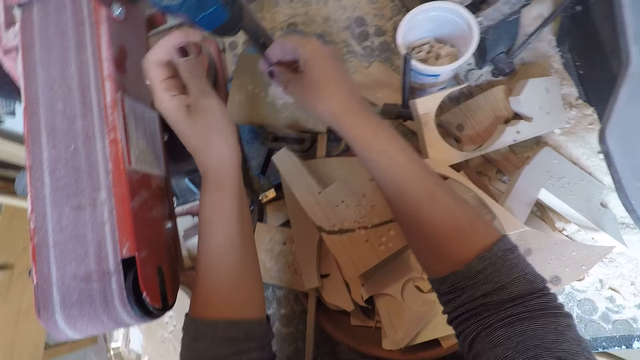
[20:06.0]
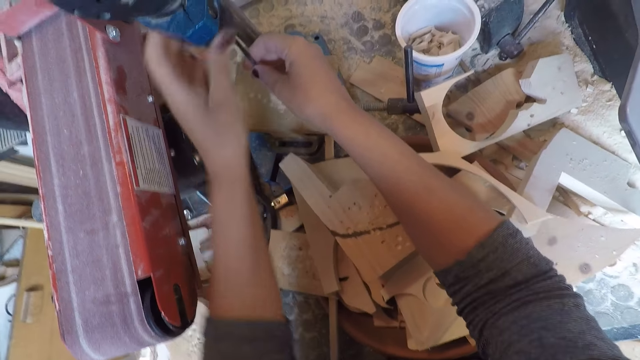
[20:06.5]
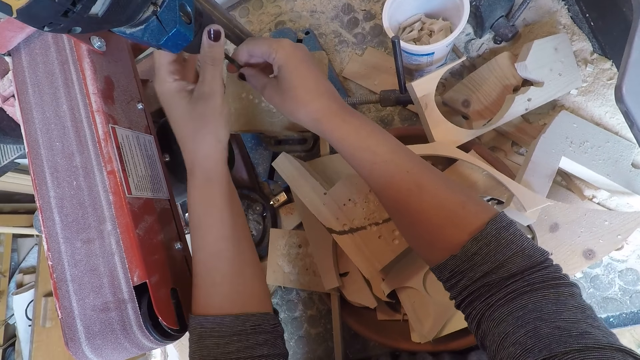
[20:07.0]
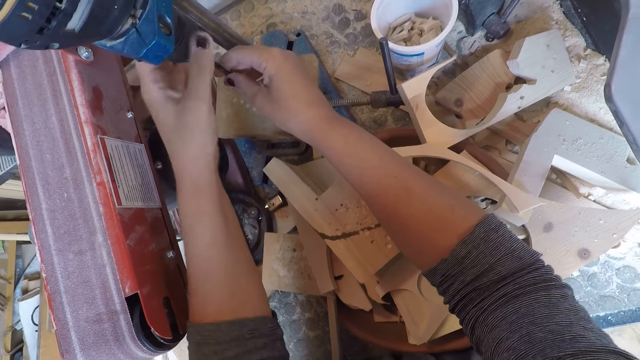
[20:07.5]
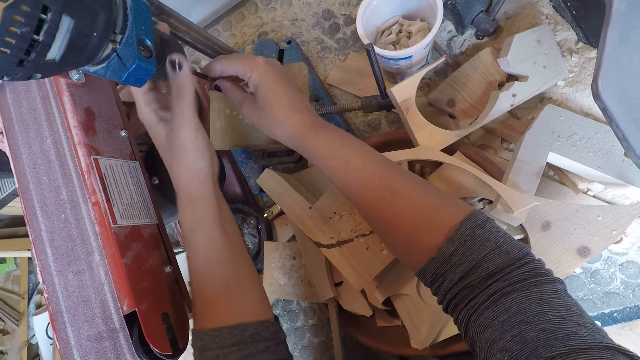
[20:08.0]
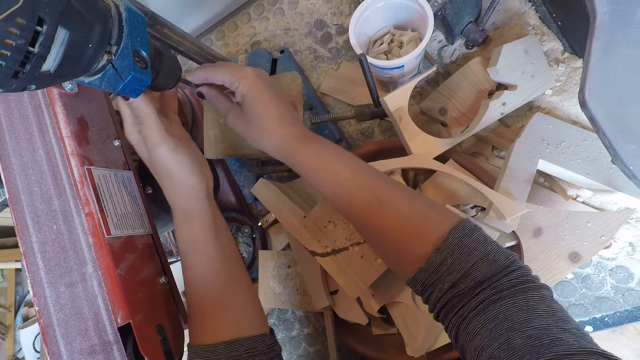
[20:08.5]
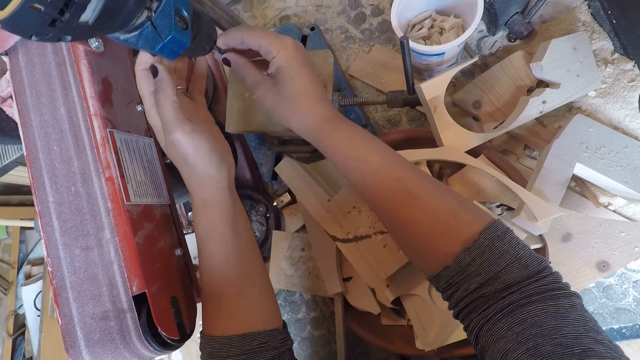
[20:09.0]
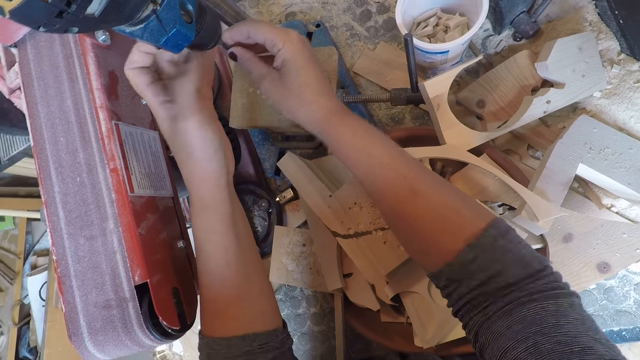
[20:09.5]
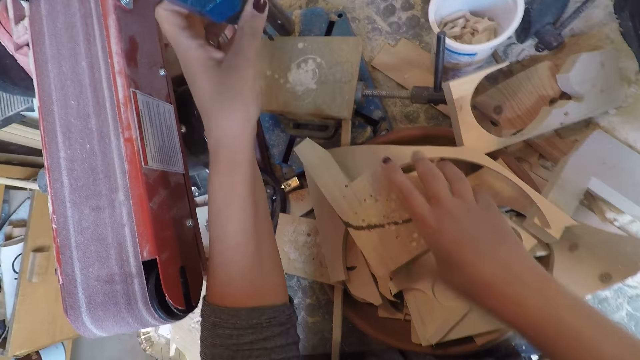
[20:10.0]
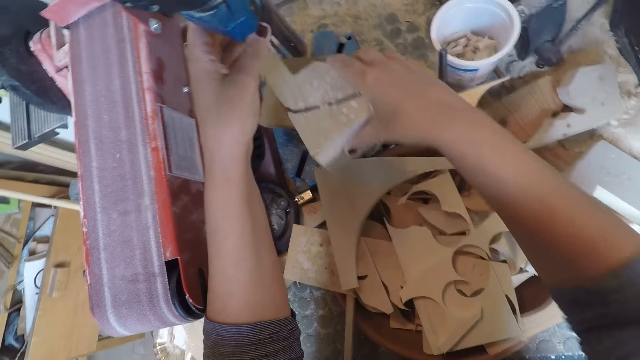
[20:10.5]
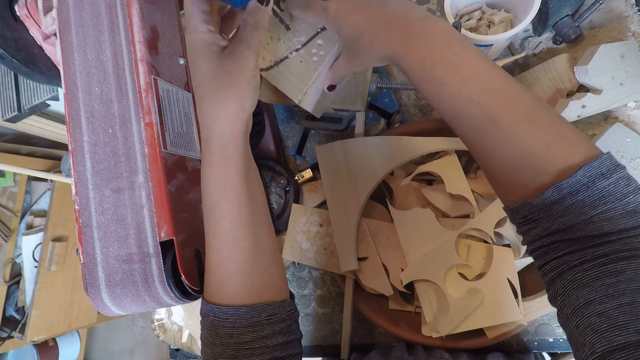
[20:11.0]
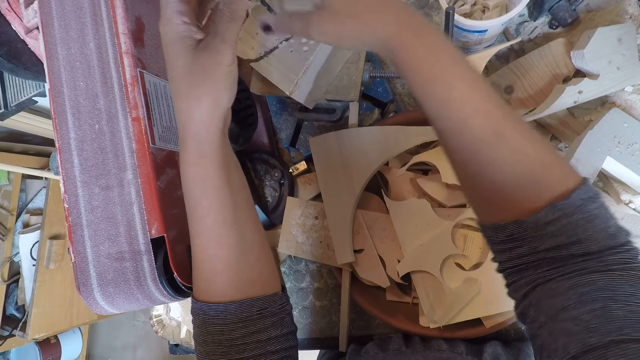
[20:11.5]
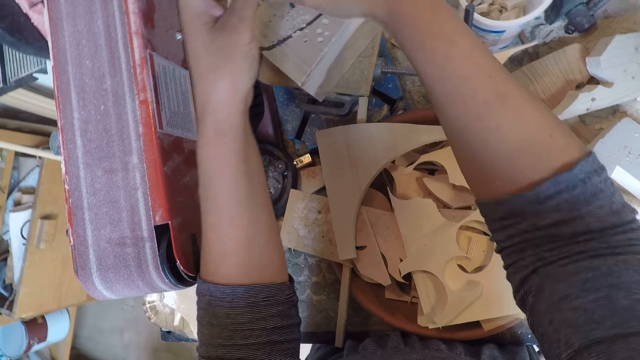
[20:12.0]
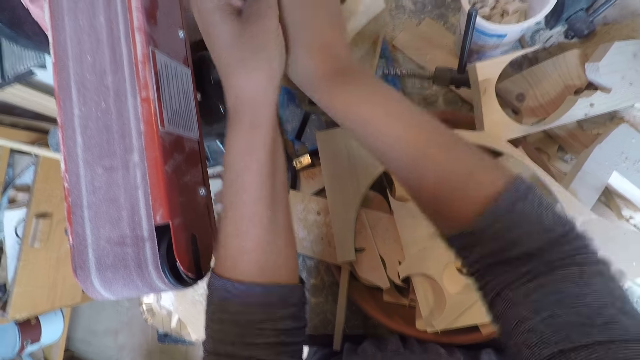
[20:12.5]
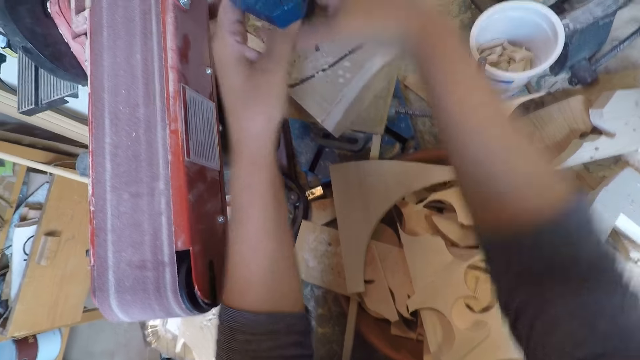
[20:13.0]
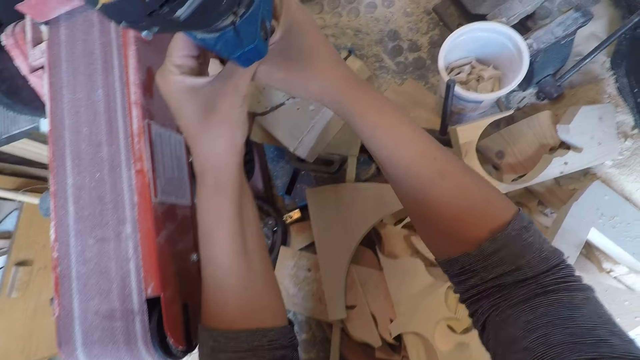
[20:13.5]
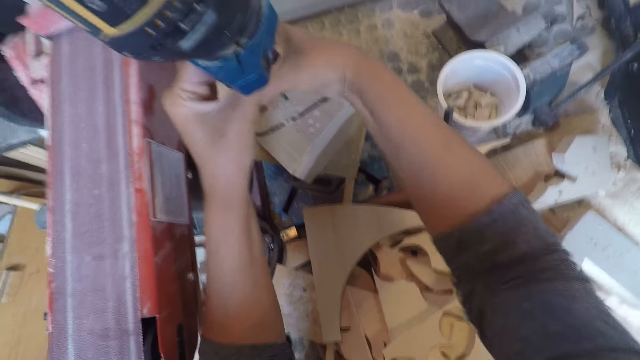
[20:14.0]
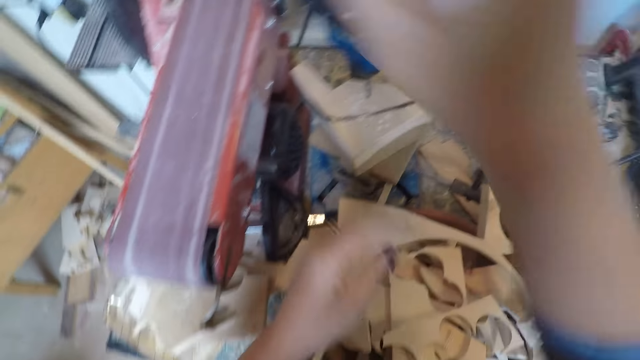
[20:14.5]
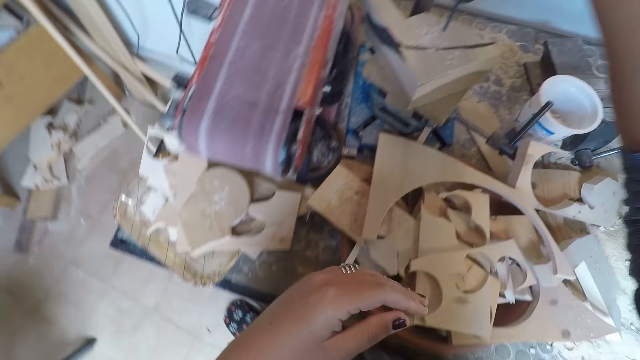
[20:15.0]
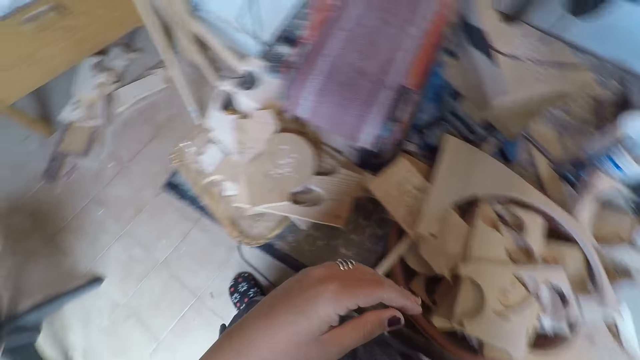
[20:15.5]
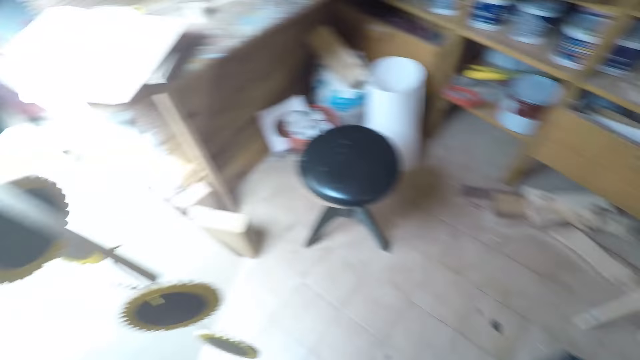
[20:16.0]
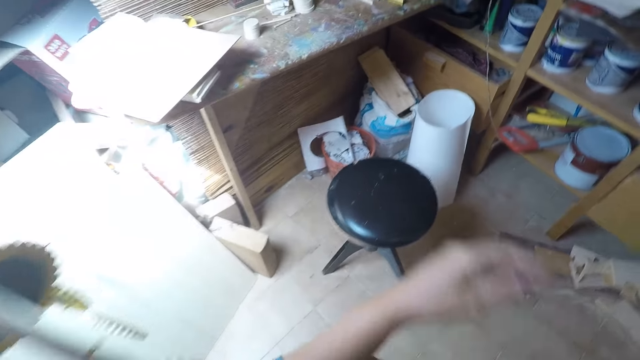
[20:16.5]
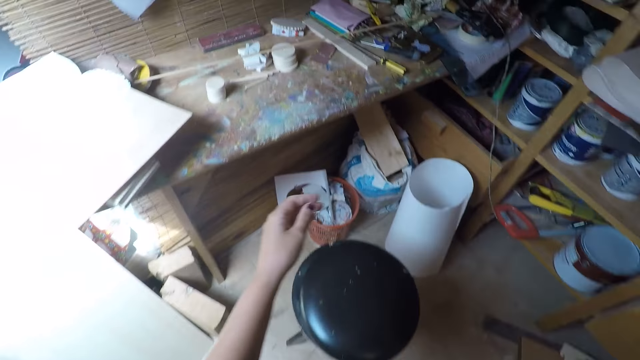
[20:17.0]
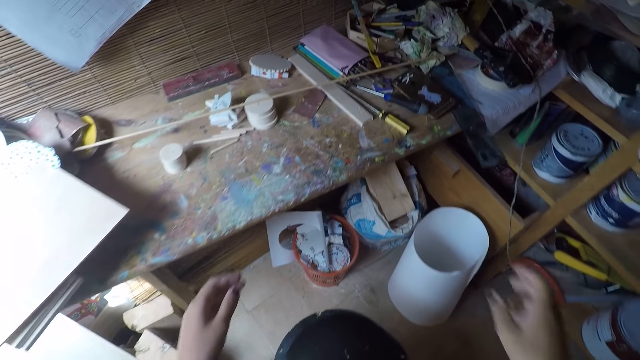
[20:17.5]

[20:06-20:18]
The camera wearer fixes the drill or drill bit into the drilling machine or drill press with both hands. He adjusts the drill chuck with his left hand. He picks up the piece of wood on the workshop table with his right hand. He places the piece of wood under the drilling machine with his right hand. He tightens the drill chuck with both hands. He fits the drill bit on the drill press. He places his right hand on the drilling machine. He walks towards the workshop table.

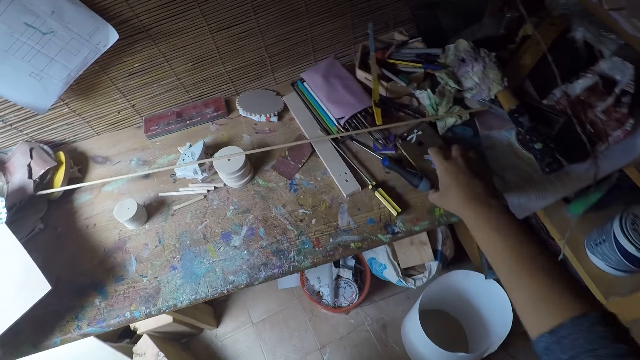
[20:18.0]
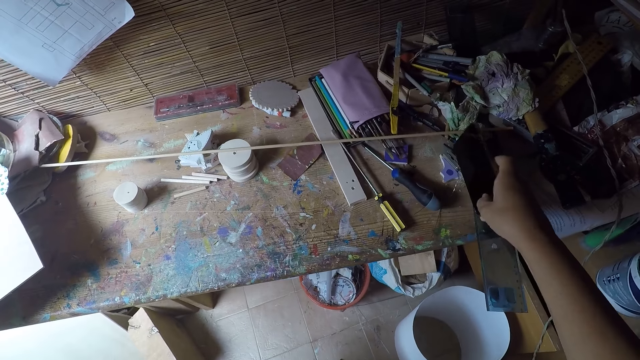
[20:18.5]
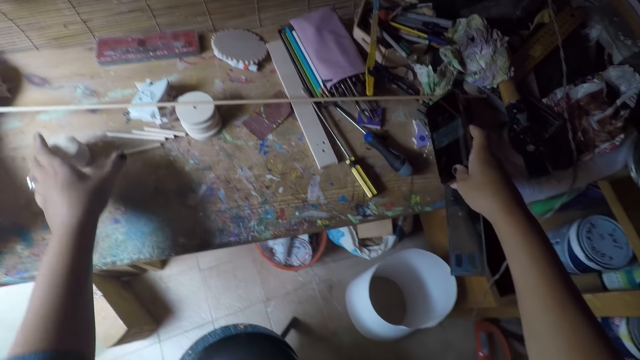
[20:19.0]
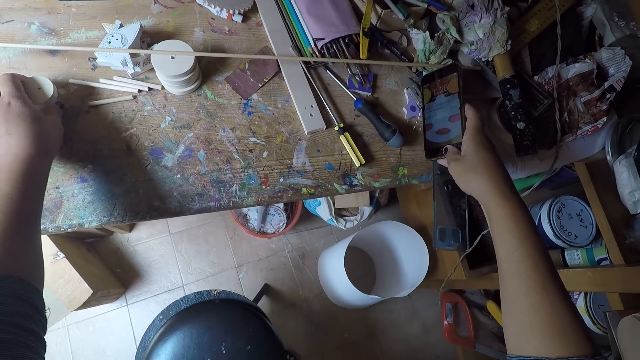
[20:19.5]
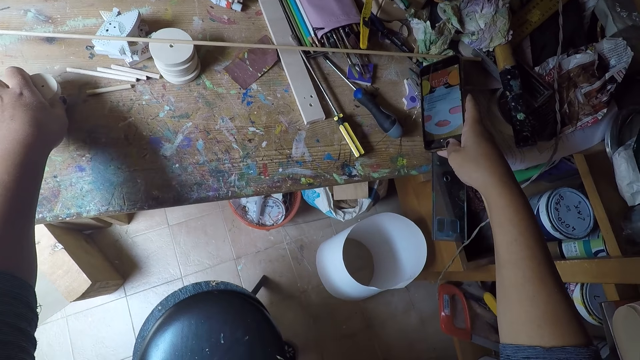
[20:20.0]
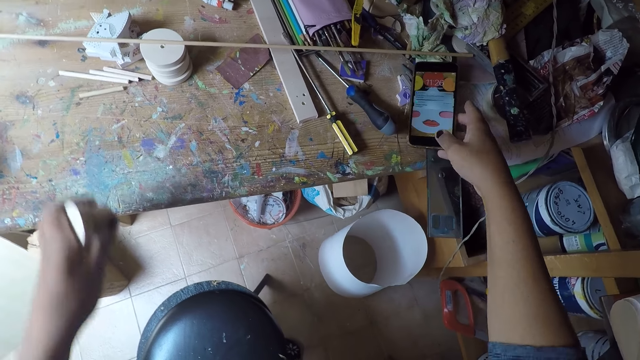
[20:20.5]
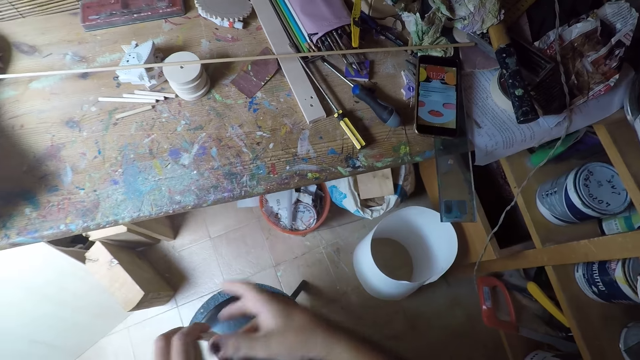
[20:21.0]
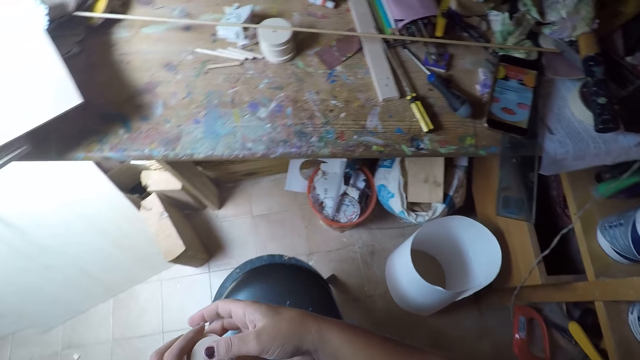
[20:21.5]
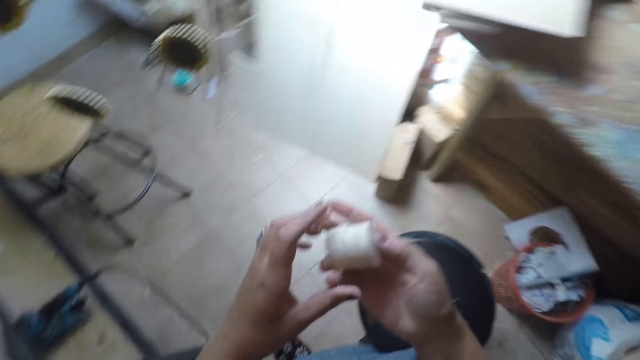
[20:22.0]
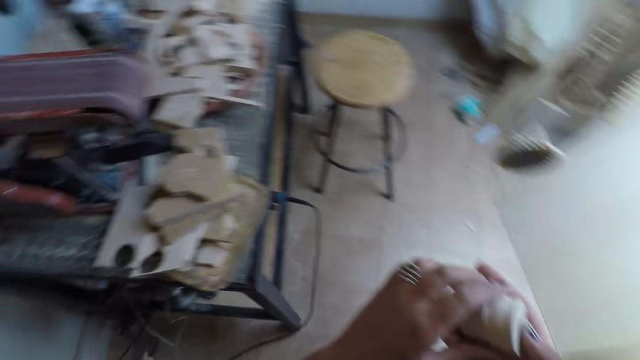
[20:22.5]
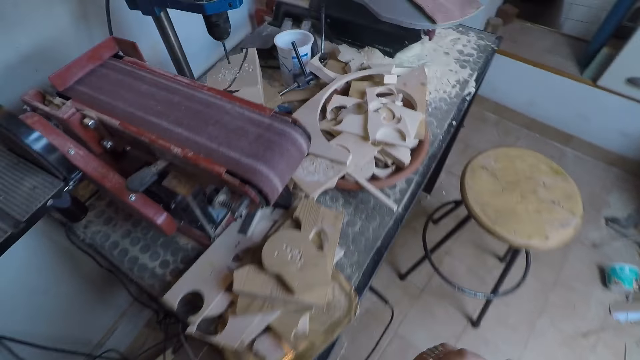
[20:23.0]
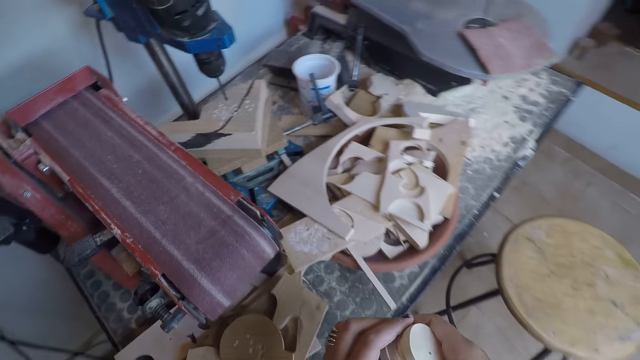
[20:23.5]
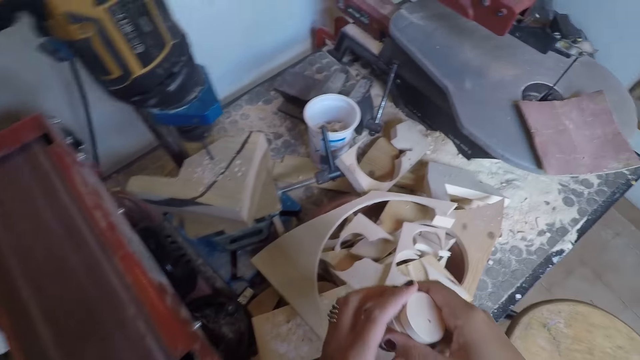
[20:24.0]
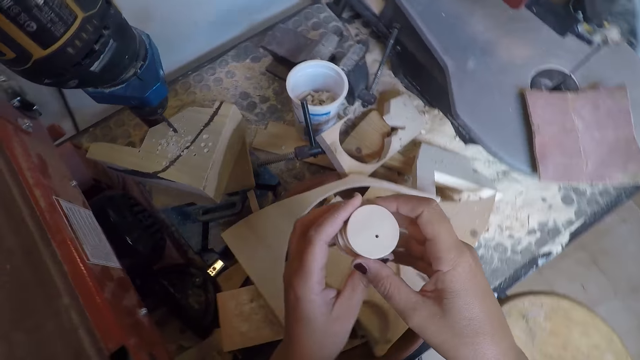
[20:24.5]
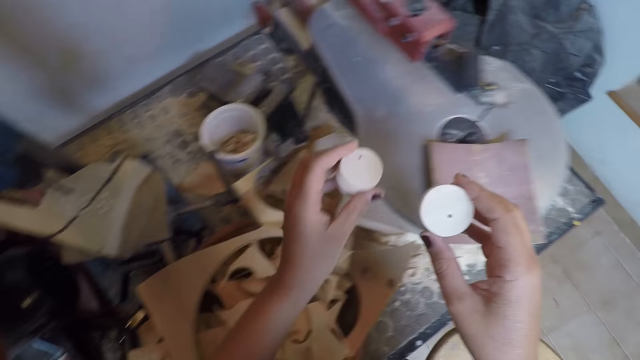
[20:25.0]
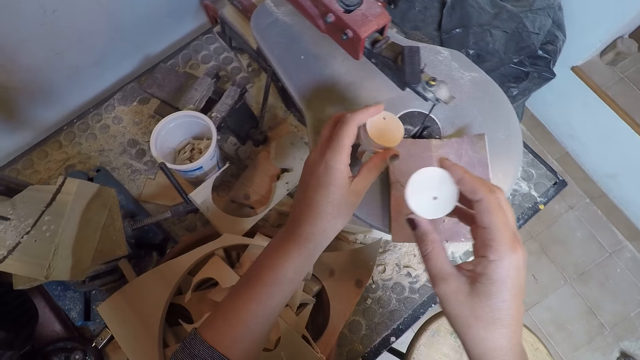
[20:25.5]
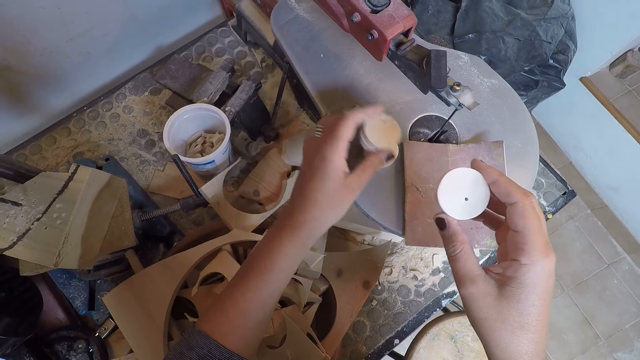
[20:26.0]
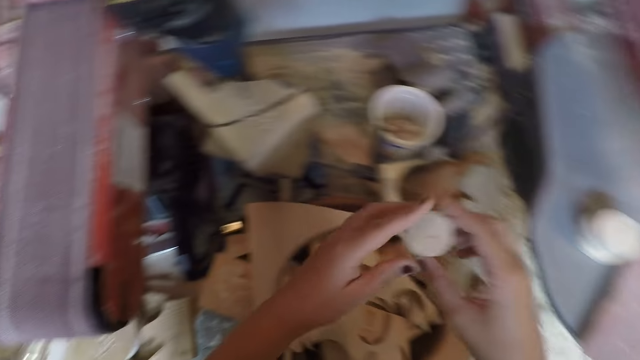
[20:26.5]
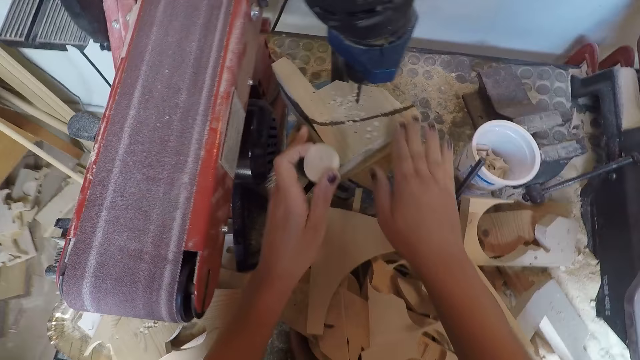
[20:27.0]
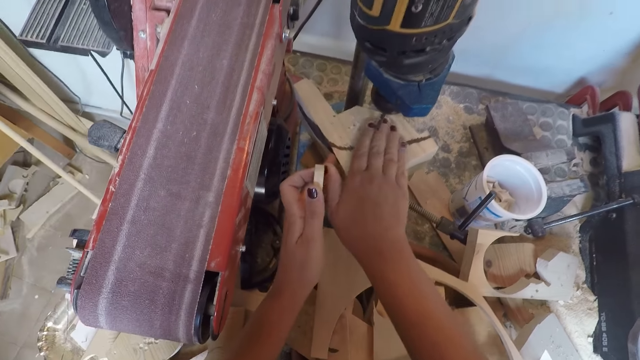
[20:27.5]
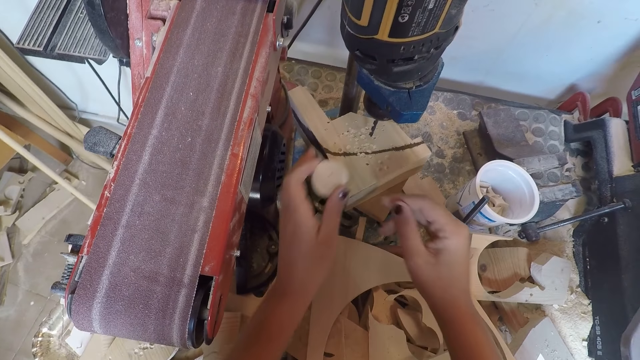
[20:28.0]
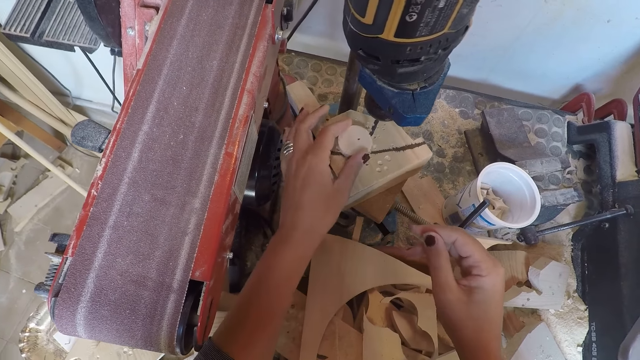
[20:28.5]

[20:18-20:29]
The camera wearer touches his phone on the workshop table with his right hand. He operates the phone. He picks up the circular drilled woods on the workshop table with his left hand. He holds the circular drilled woods on the workshop table with both hands and walks towards the scroll saw with the circular drilled woods. He drops some circular drilled wood on the scroll saw with his left hand. He holds a circular drilled wood in his right hand. He holds the circular drilled wood with both hands. He wipes the piece of wood under the drilling machine with his right hand. He places the circular drilled wood on the piece of wood under the drilling machine with his left hand.
